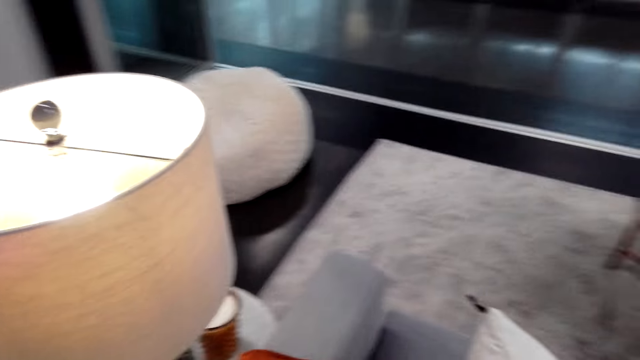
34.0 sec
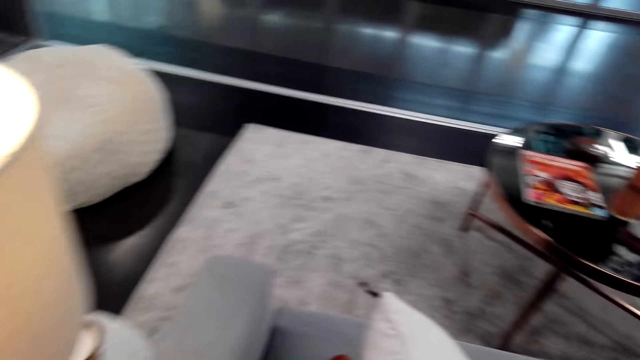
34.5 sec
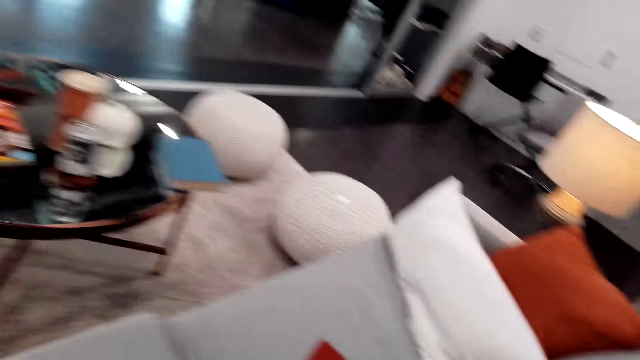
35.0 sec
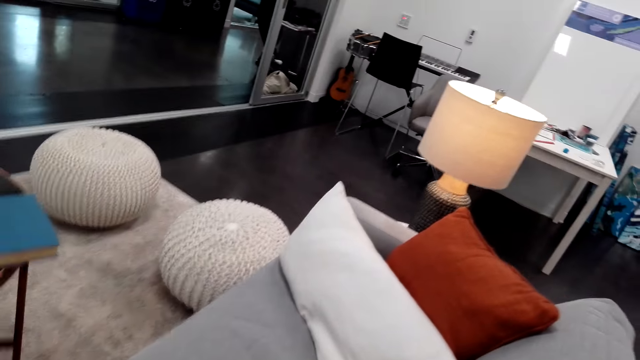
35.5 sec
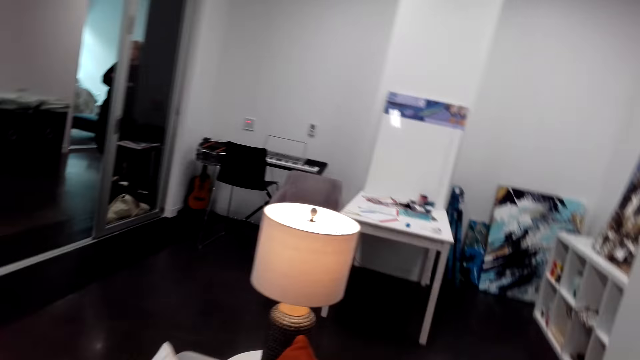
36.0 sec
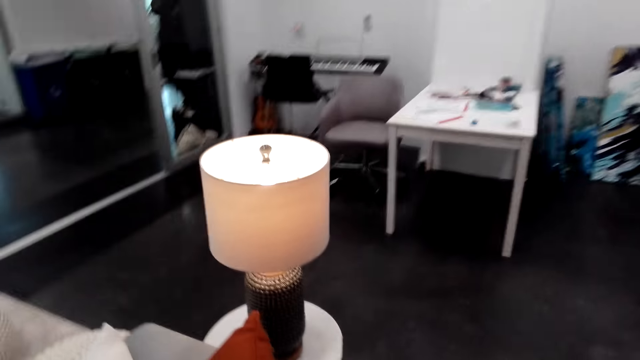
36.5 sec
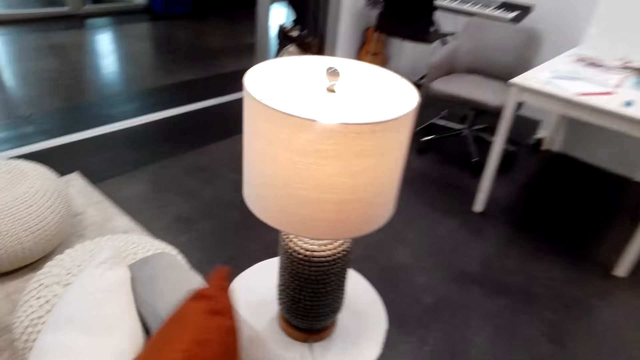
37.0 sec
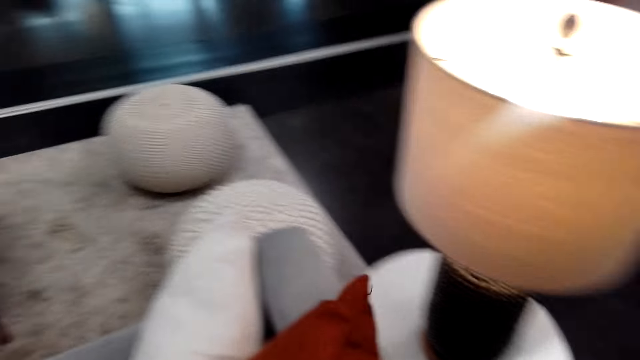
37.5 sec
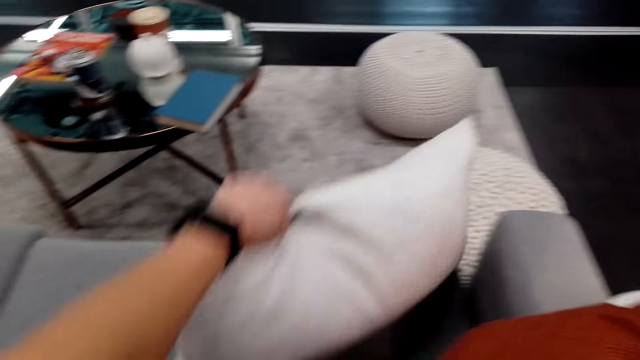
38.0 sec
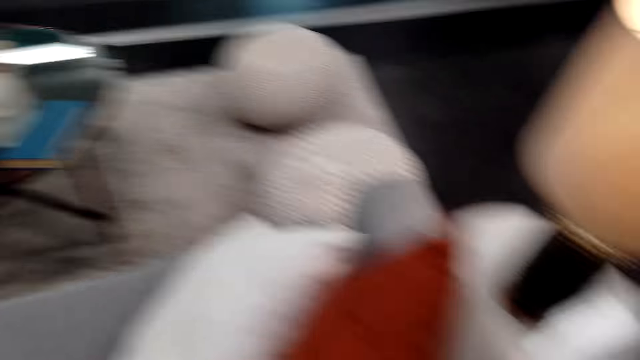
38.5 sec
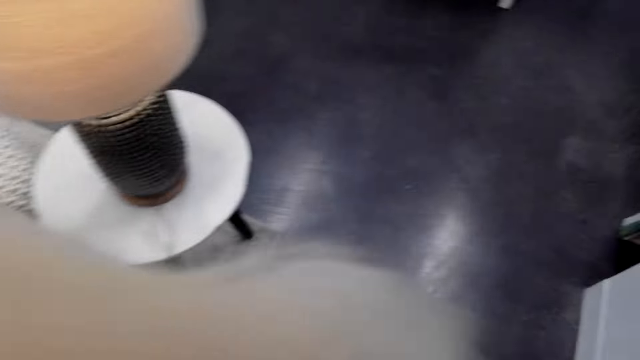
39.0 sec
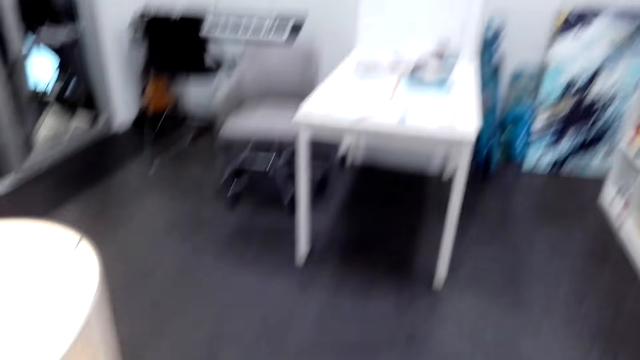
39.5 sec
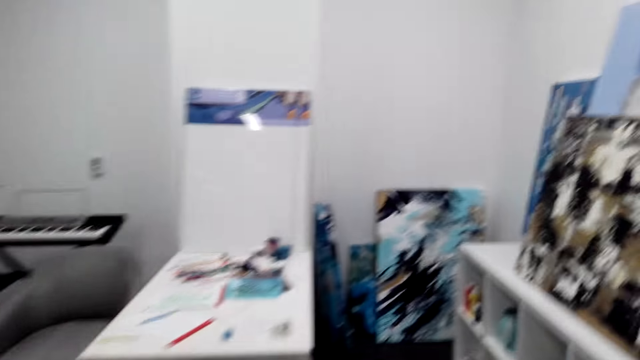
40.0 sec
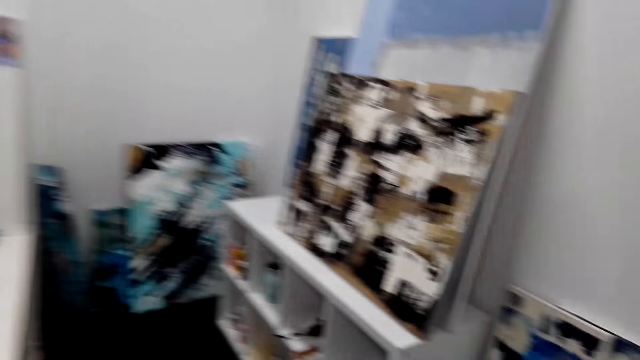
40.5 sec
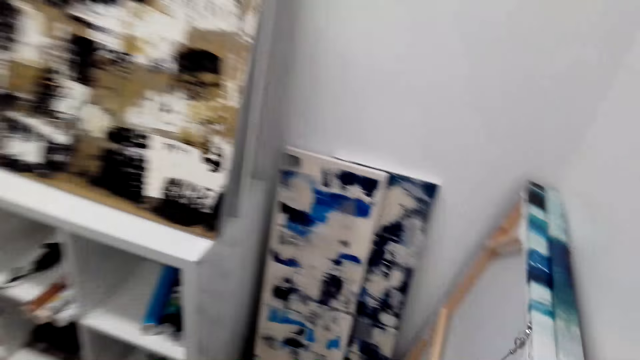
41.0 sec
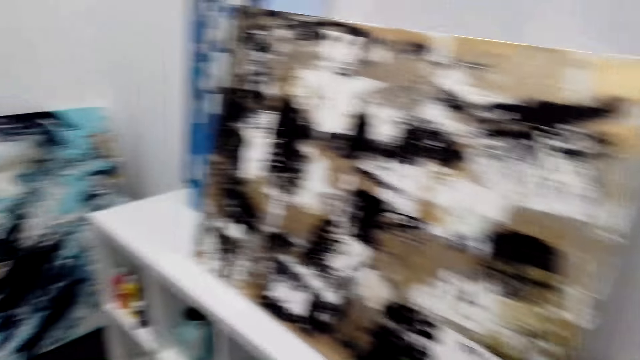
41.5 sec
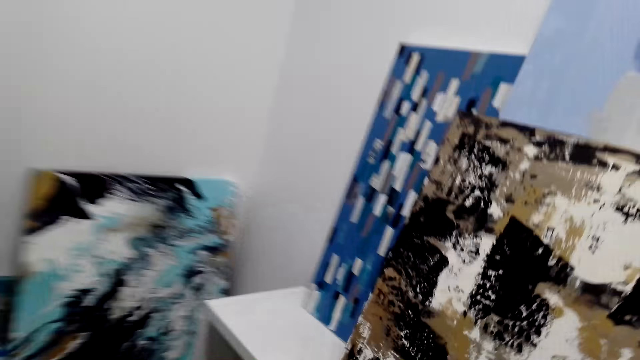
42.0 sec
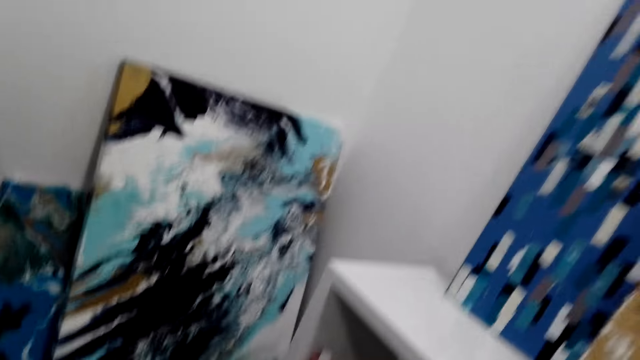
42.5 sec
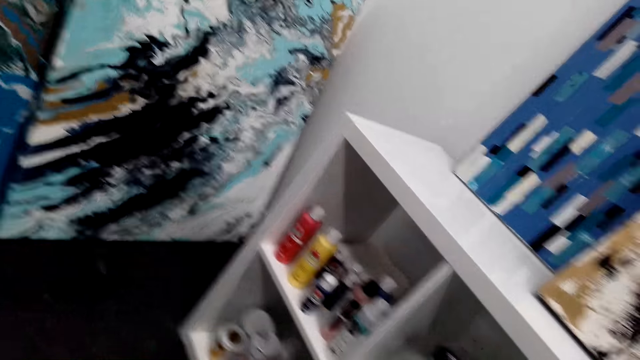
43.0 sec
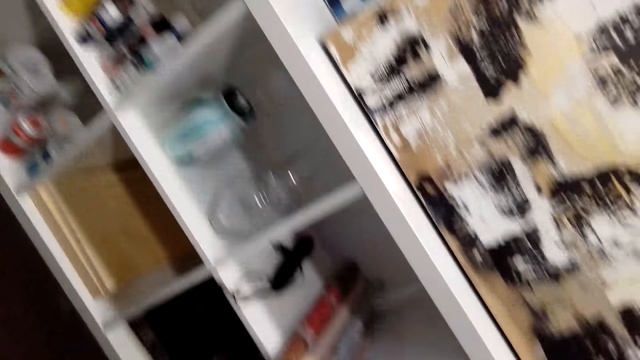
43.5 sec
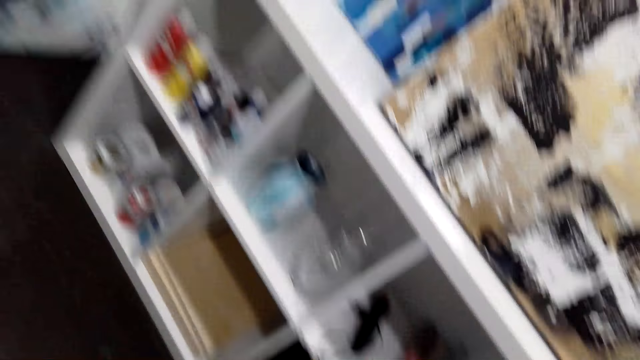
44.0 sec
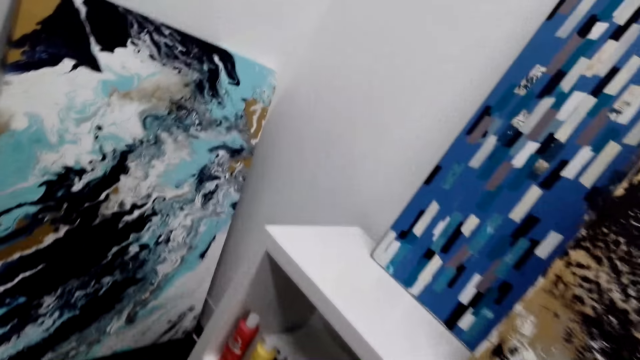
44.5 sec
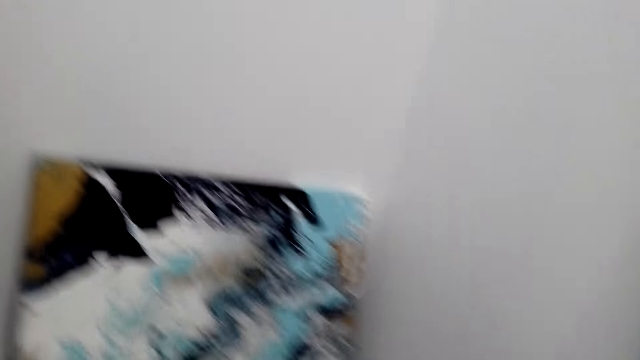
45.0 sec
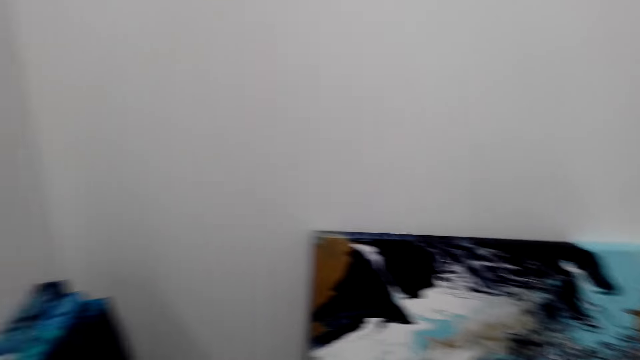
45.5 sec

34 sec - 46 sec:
The camera wearer moves. They walk around. They hold the chair pillows. They lift the pillow. They walk around.

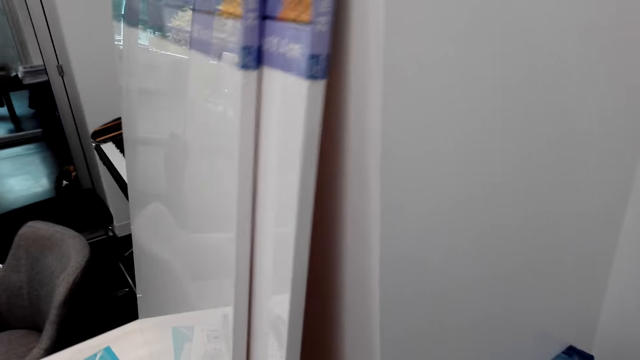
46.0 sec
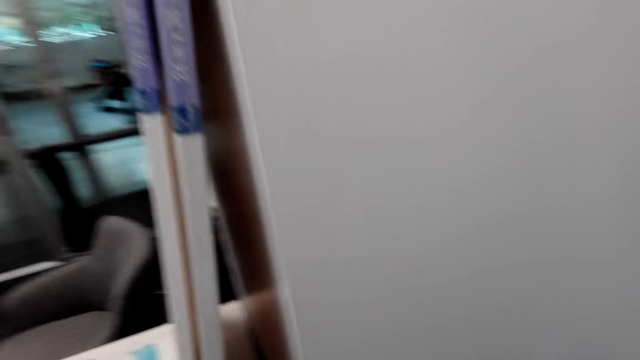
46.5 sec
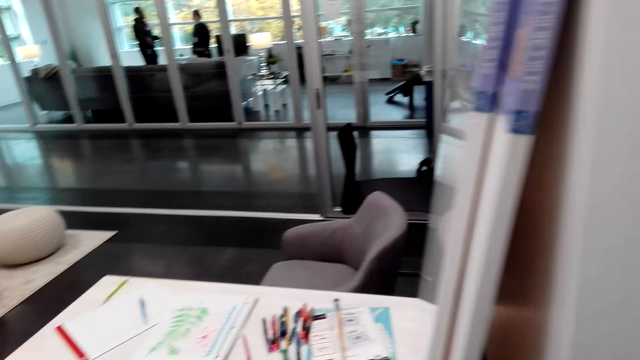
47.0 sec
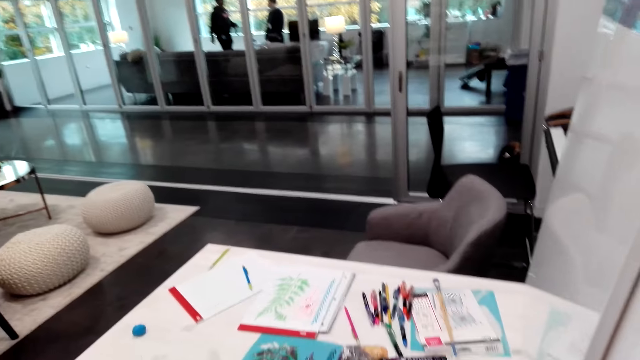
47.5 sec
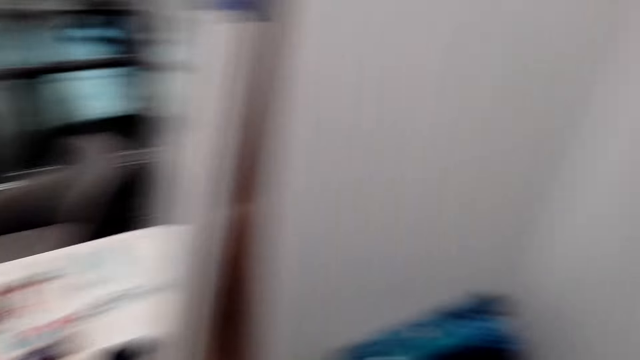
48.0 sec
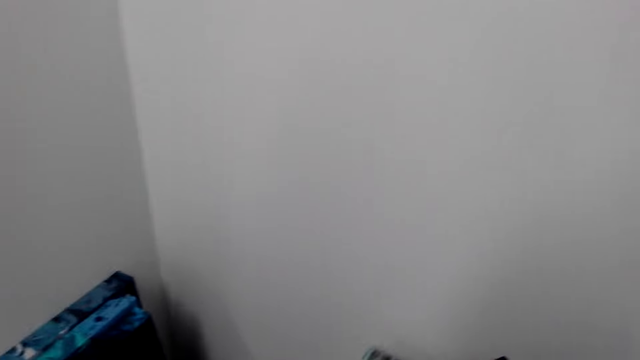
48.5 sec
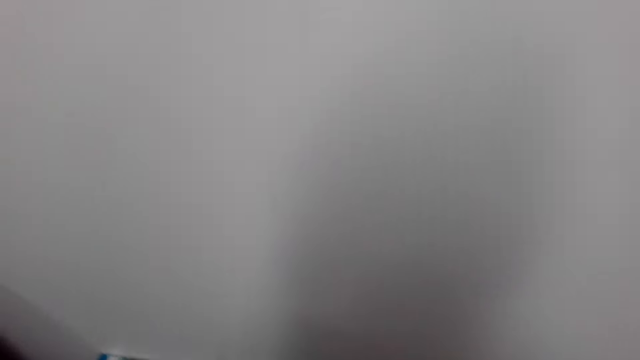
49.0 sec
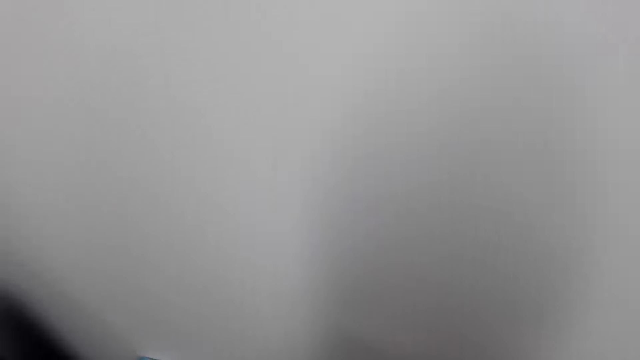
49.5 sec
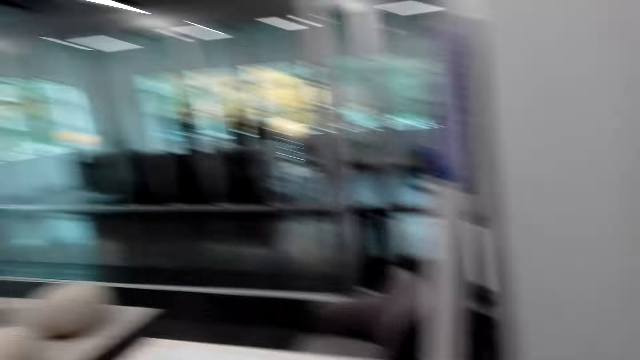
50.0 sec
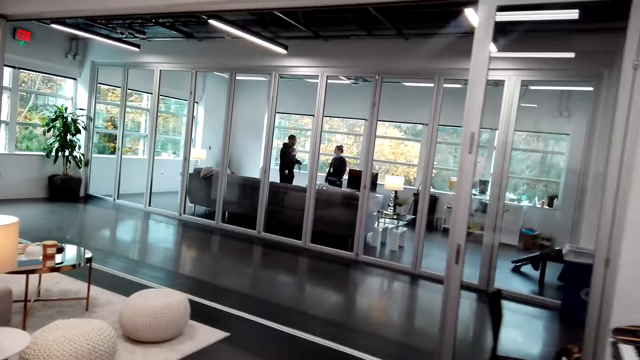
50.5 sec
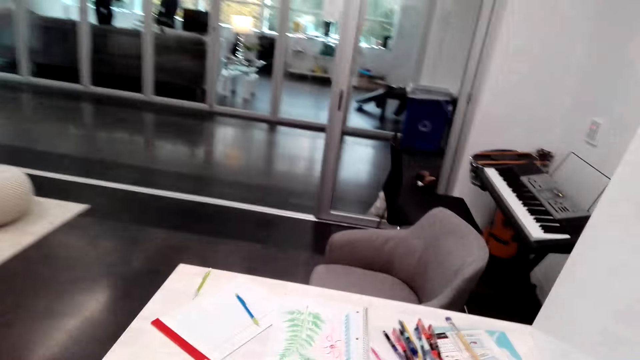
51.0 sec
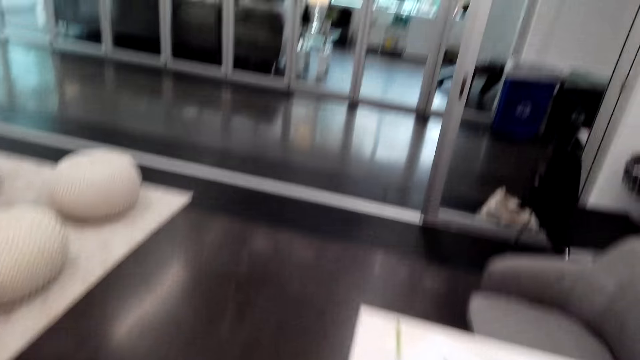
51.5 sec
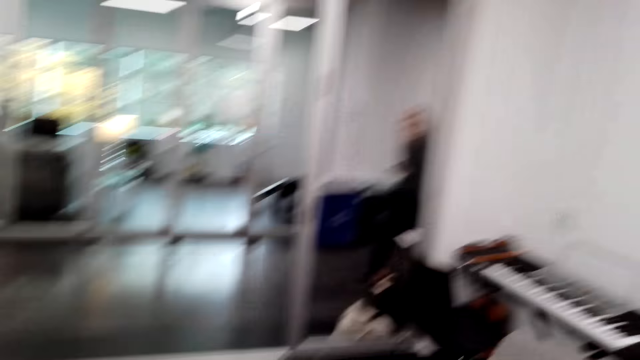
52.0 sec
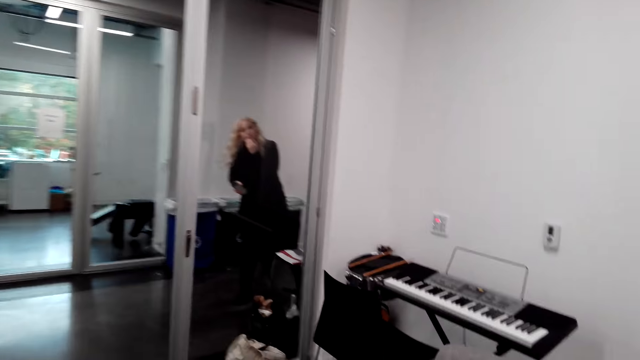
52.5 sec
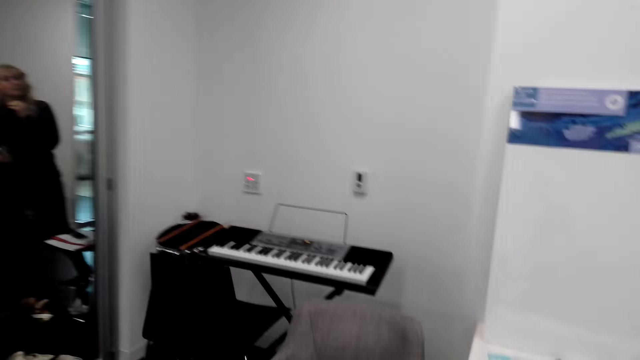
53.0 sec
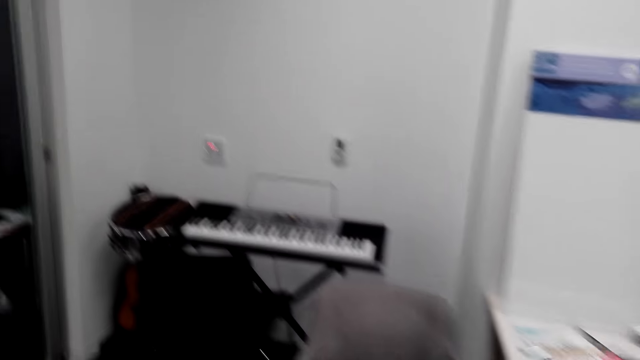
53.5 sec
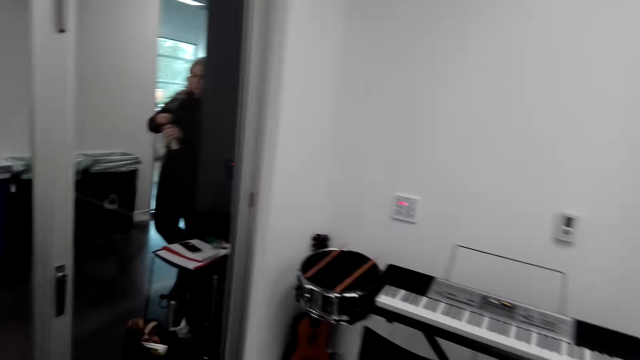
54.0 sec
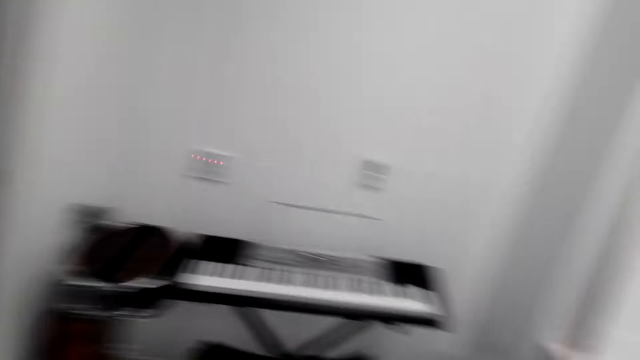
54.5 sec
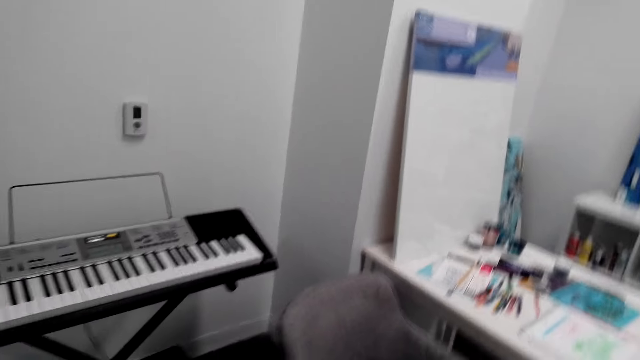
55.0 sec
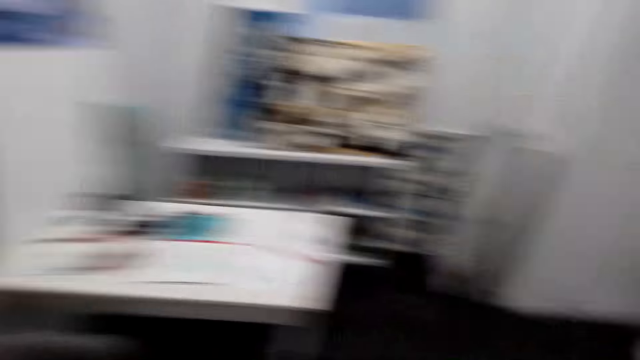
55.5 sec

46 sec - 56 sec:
A woman opens the bottle. The camera wearer walks around.
